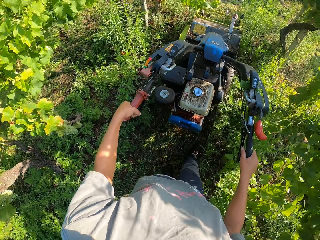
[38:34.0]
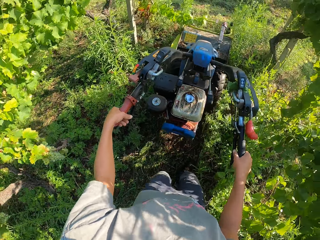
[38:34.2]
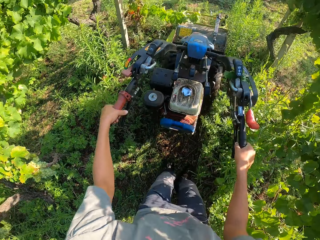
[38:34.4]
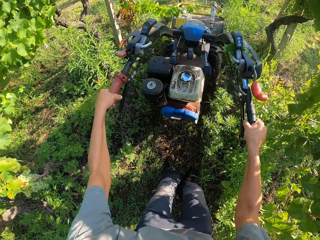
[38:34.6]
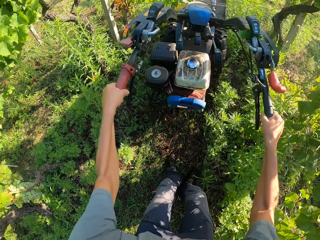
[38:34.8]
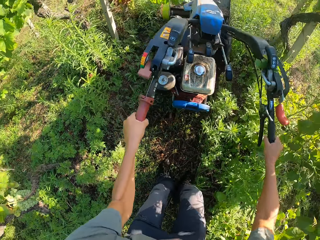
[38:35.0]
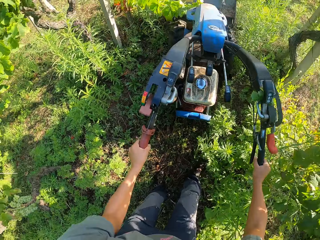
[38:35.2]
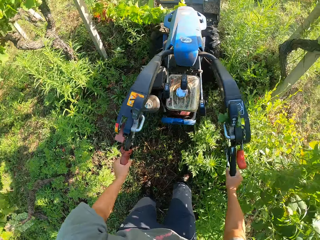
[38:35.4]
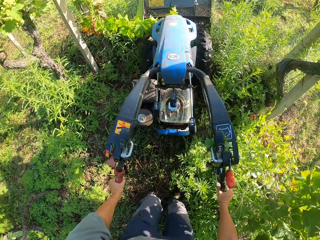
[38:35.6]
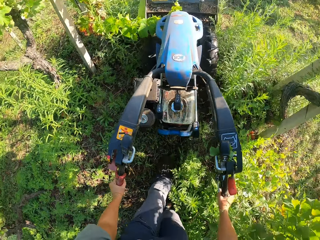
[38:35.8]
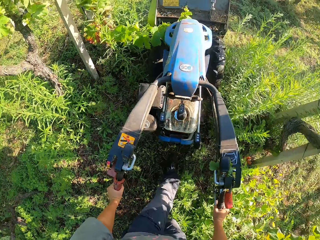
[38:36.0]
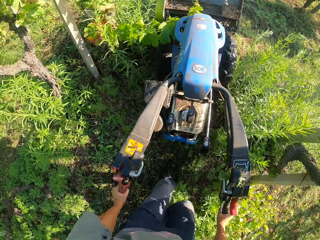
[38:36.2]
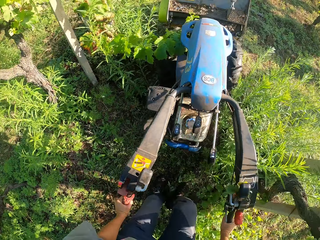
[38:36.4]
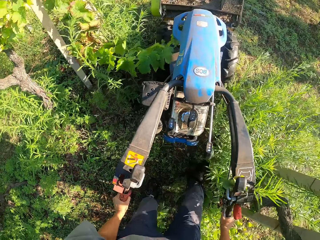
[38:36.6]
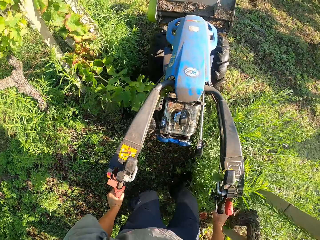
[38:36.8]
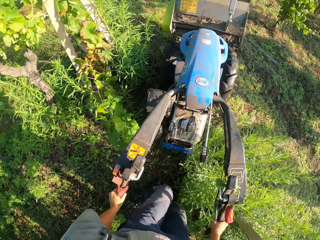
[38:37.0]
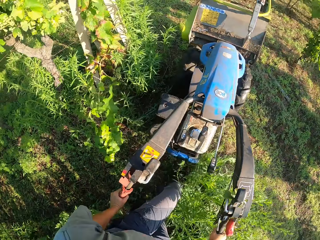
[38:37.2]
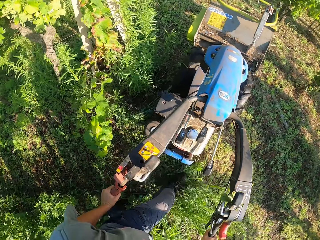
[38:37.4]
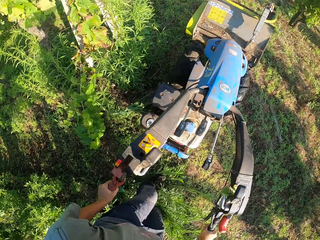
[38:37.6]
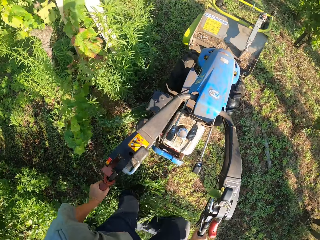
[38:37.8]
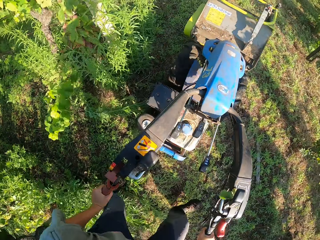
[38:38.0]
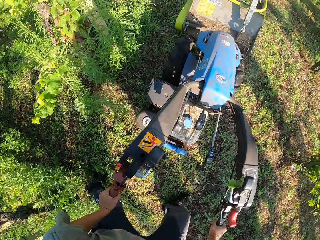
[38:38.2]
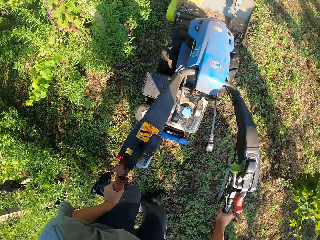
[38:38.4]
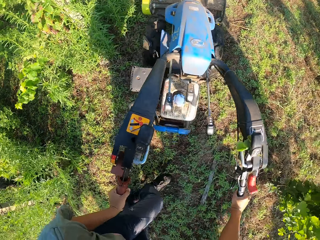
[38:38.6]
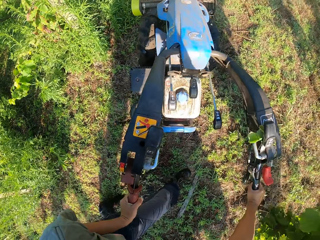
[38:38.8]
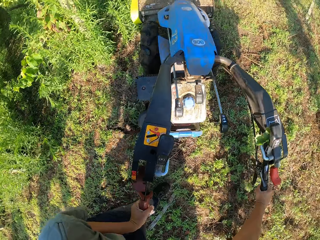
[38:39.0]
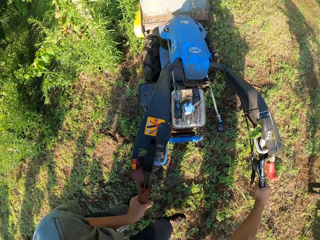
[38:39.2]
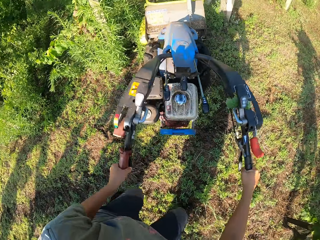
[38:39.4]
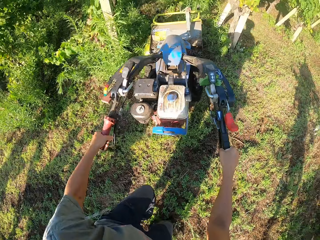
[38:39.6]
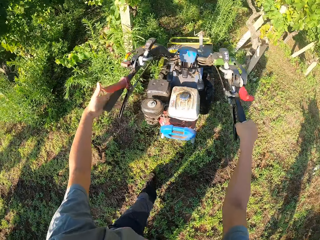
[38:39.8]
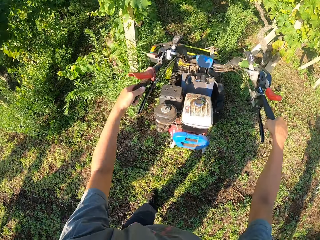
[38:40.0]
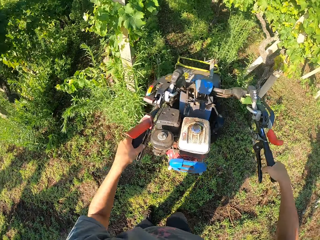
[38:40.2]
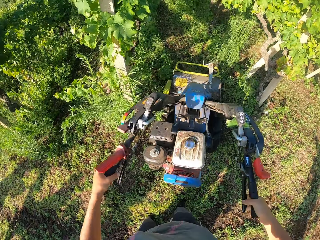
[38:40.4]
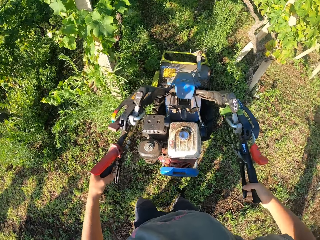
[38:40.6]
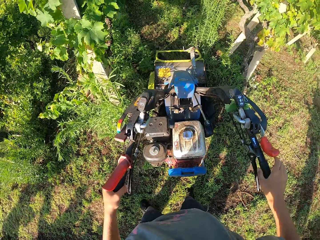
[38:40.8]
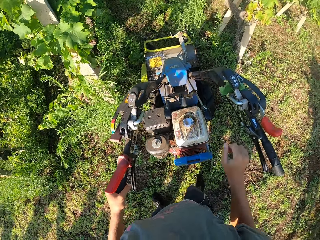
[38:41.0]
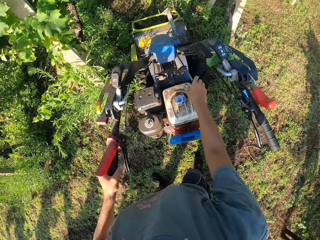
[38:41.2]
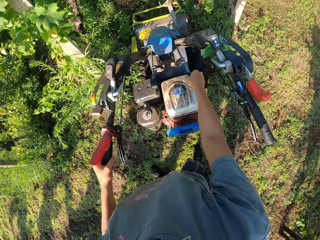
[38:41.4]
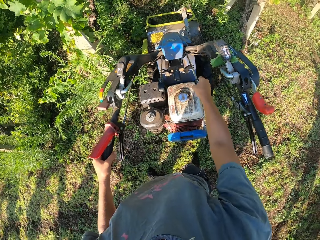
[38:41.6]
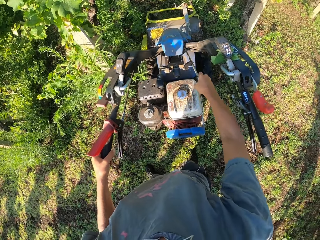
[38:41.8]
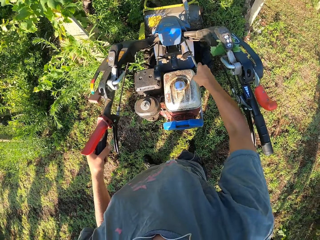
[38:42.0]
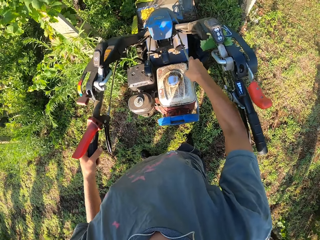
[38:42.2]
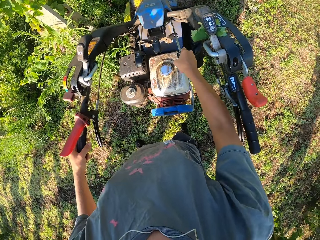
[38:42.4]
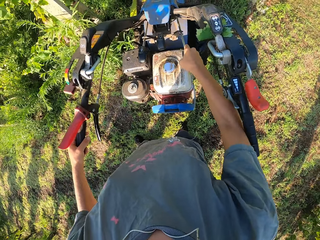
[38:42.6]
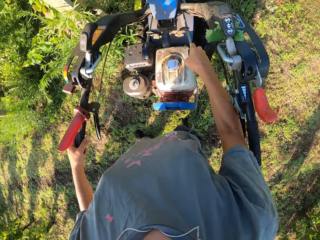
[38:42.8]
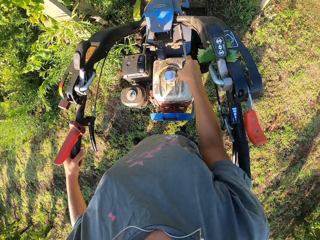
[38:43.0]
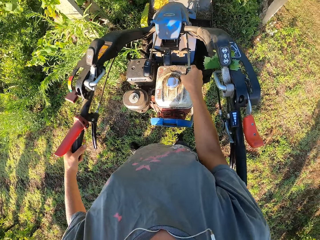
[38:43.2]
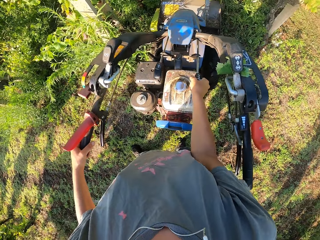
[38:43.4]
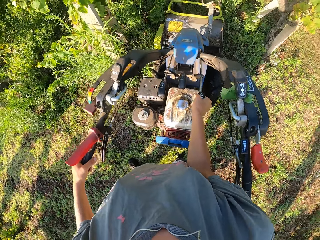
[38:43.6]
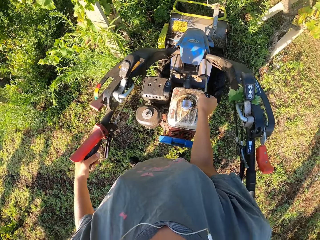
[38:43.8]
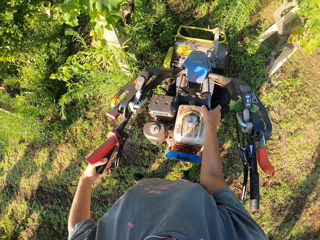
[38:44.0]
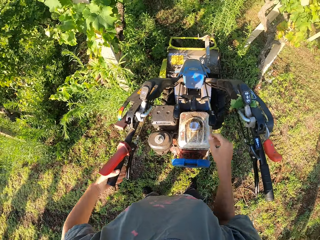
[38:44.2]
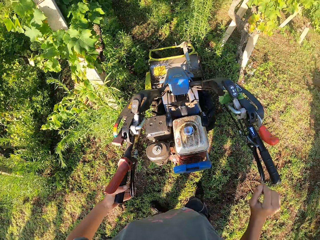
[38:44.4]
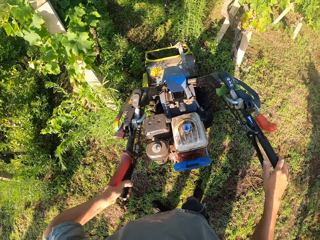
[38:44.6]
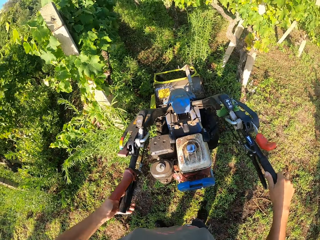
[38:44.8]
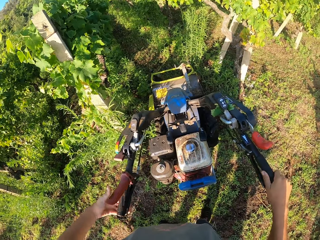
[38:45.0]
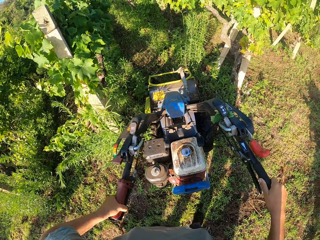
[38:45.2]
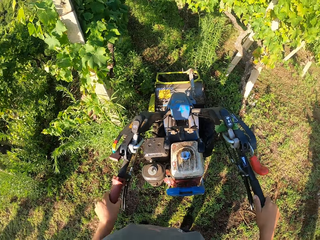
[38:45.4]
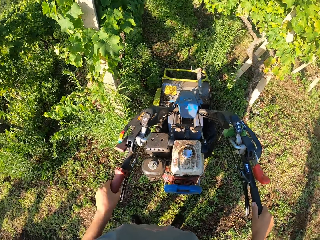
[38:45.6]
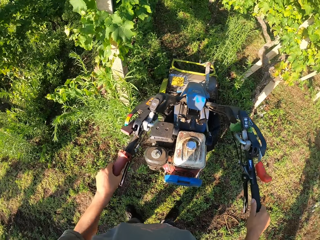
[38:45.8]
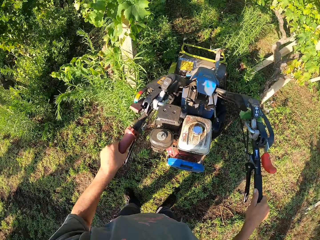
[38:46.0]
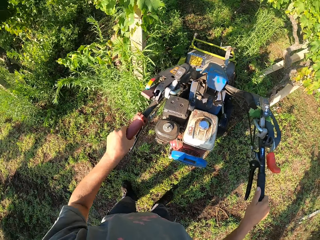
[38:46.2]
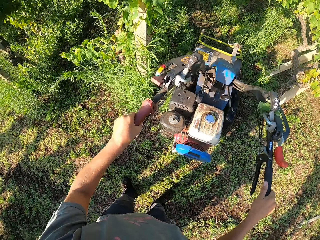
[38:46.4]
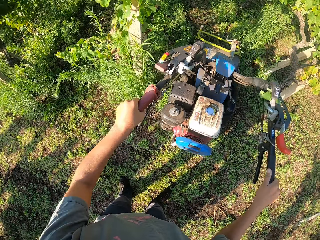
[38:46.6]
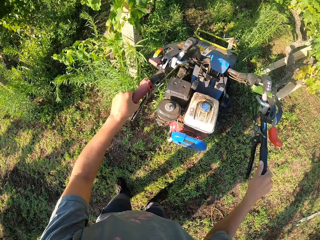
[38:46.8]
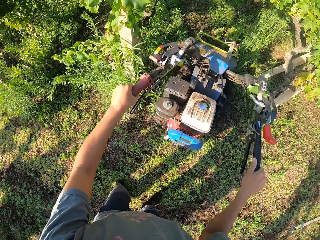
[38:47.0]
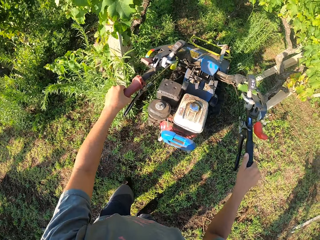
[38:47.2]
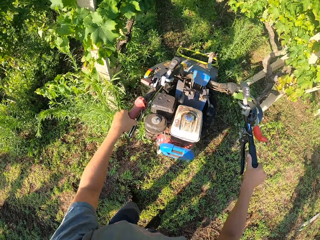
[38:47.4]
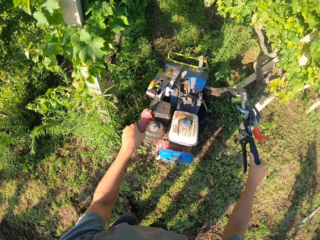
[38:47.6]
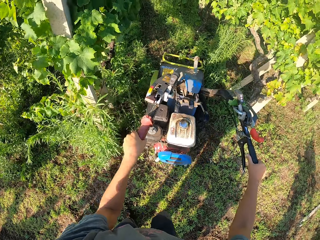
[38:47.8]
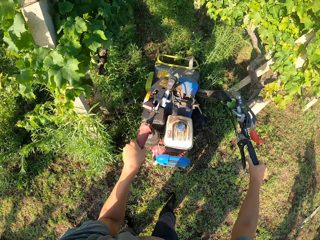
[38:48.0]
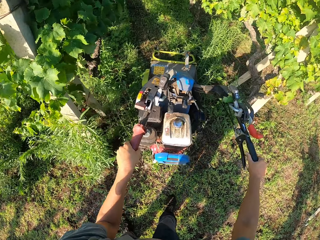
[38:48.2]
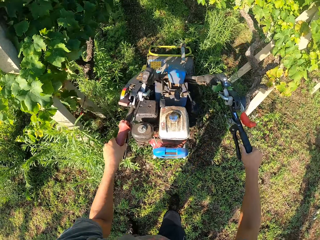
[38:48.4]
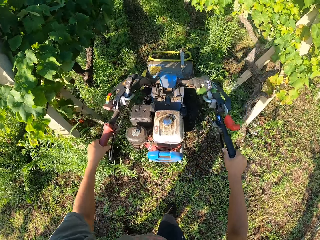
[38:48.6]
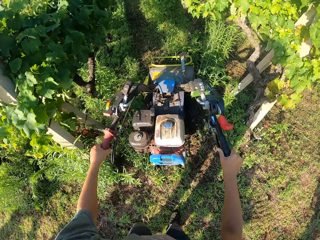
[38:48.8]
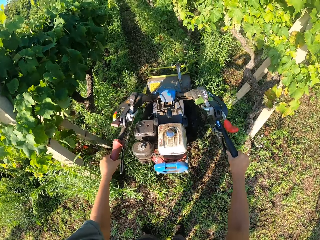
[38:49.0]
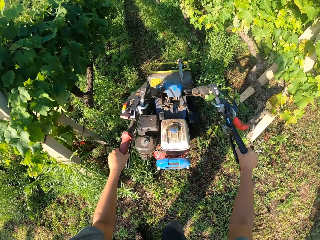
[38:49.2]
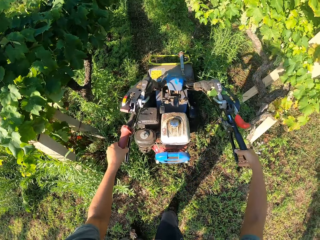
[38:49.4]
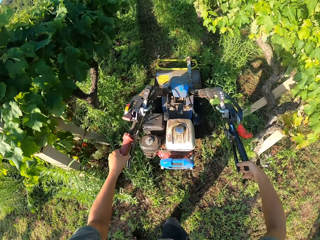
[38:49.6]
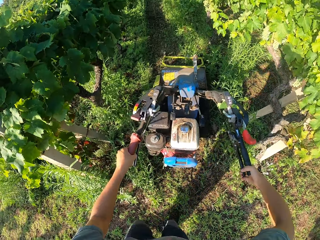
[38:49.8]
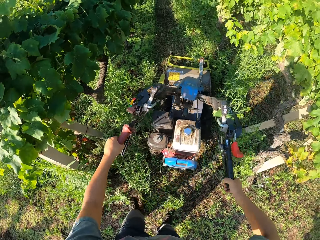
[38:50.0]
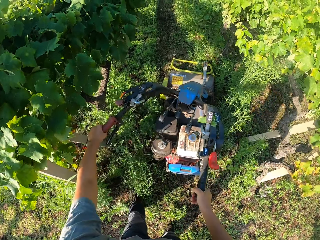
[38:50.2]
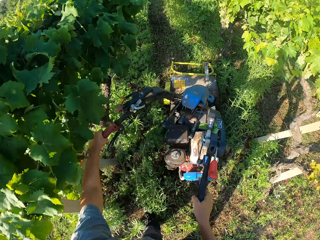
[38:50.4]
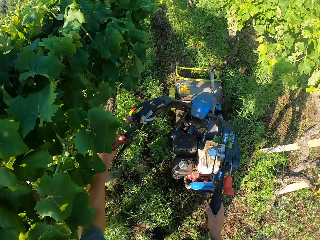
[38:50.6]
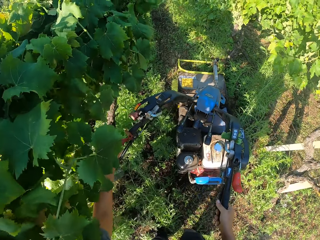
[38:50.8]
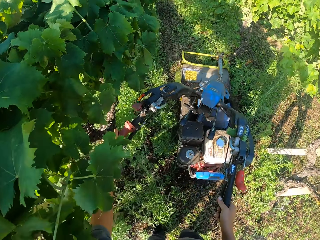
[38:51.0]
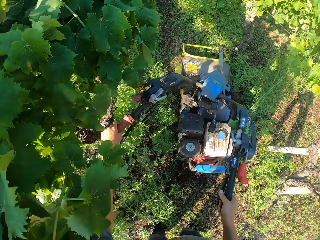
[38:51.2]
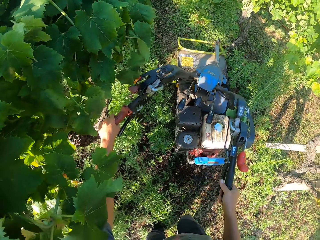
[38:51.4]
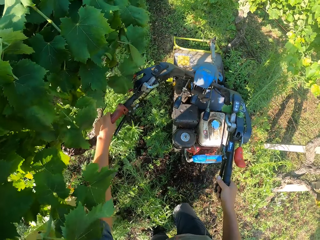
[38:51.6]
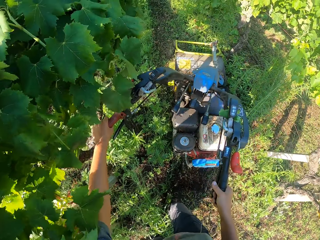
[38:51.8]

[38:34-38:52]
The camera wearer turns the lawn mower or brush mower. He raises the brush mower blade from the ground. He drops the brush mower blade on the ground. He adjusts the lever on the top of the brush mower with his right hand. He holds the lawn mower. He continues cutting the grasses on the farm with the brush mower.

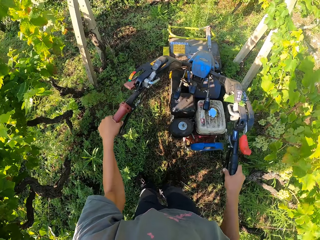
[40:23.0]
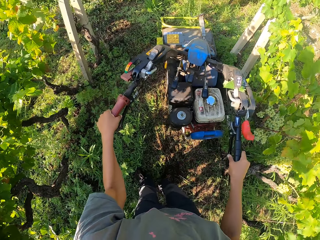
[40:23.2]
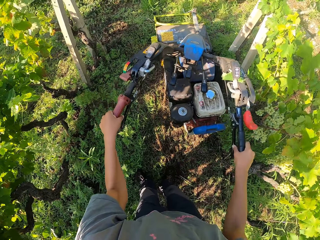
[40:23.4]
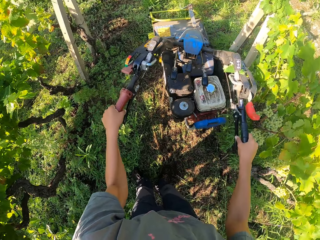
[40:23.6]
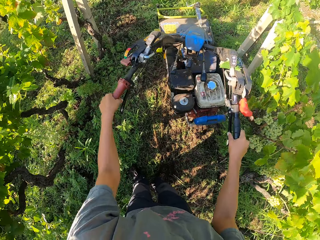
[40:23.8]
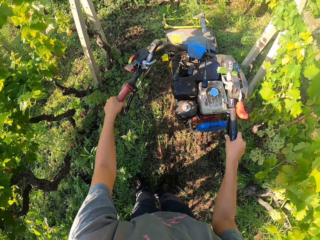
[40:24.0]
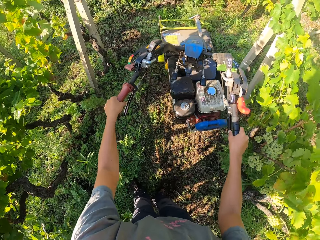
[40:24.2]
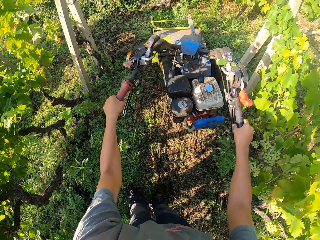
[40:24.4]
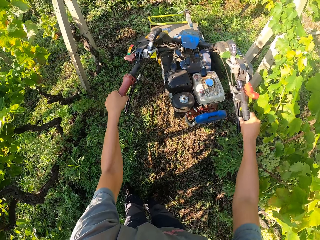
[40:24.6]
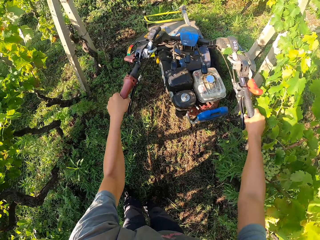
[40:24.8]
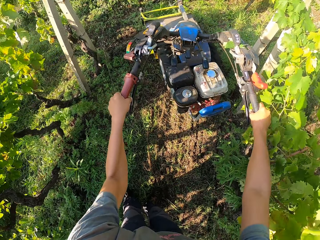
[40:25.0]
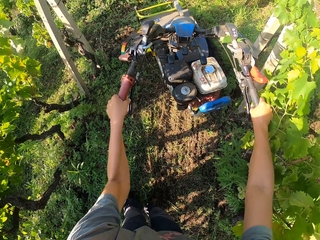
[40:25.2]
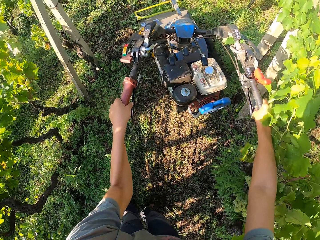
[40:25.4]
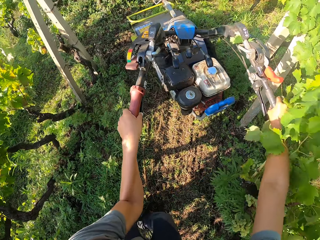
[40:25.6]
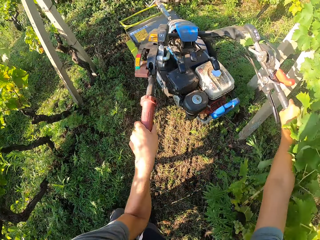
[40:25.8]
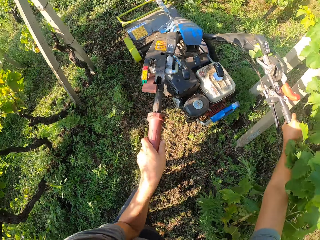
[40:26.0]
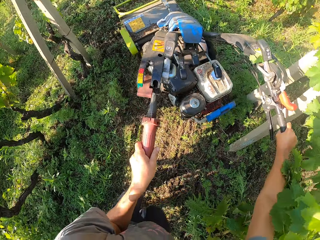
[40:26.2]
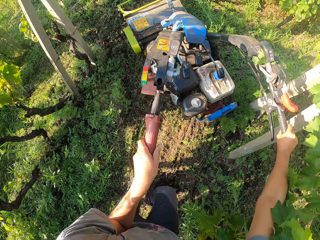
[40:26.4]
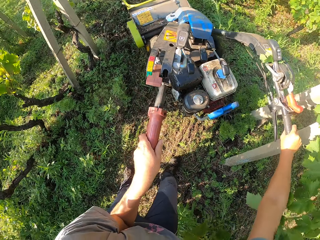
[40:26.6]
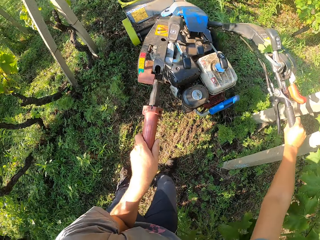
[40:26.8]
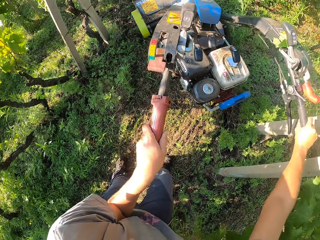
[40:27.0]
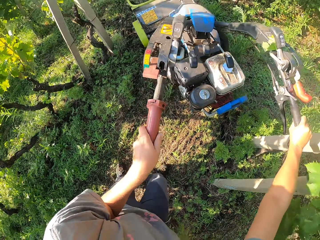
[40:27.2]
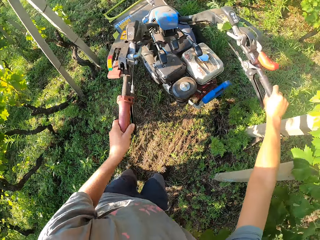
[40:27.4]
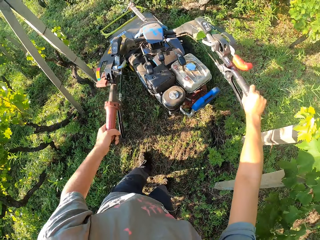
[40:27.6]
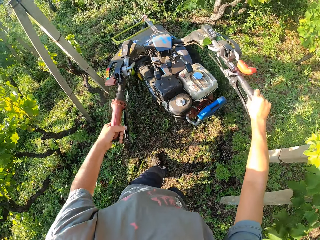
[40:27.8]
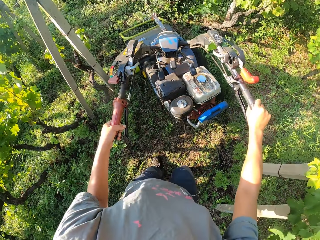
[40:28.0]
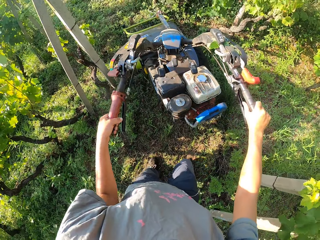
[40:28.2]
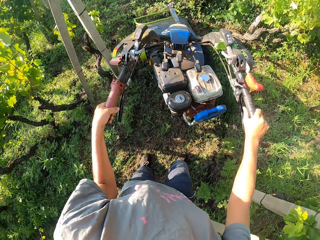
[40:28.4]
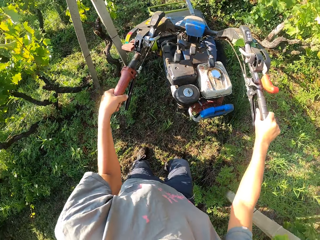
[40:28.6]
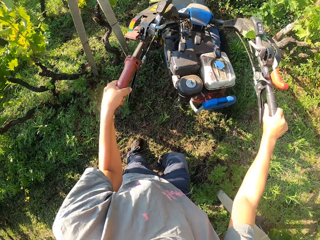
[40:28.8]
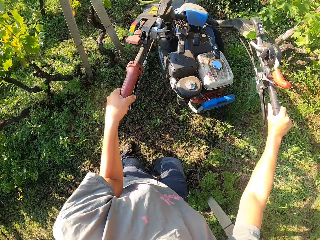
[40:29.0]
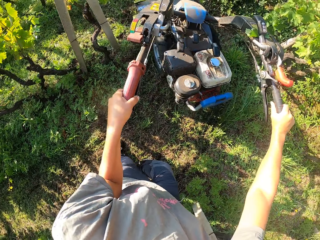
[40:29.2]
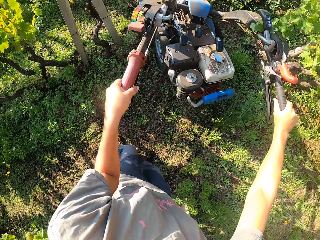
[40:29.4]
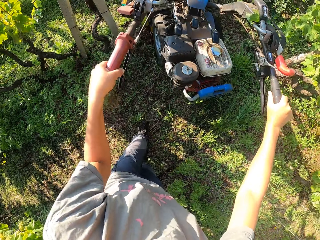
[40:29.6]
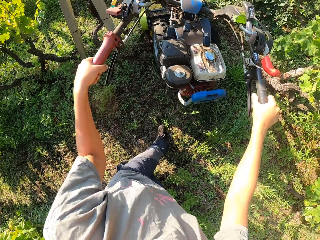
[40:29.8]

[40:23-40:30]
The camera wearer turns the lawn mower.
